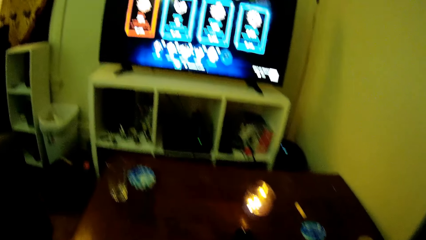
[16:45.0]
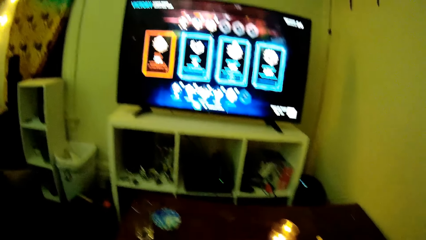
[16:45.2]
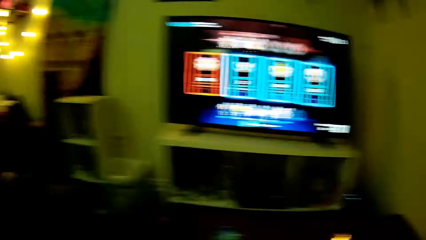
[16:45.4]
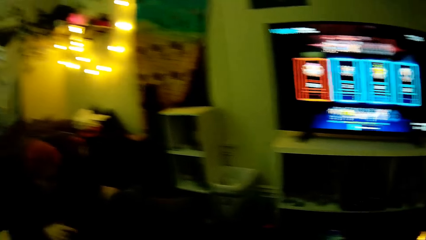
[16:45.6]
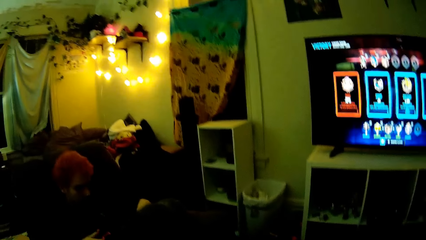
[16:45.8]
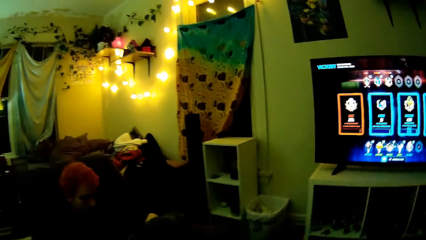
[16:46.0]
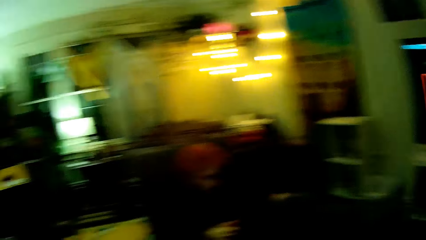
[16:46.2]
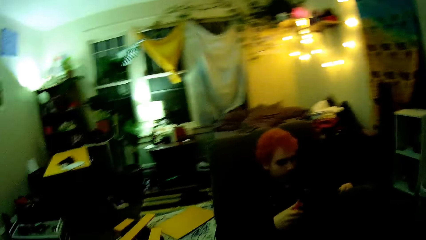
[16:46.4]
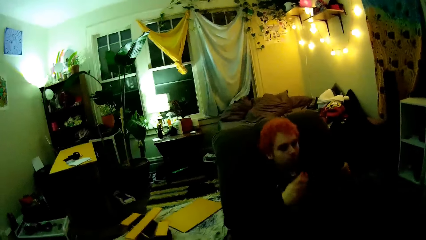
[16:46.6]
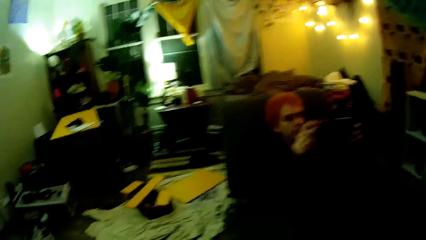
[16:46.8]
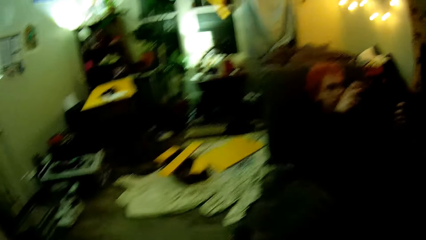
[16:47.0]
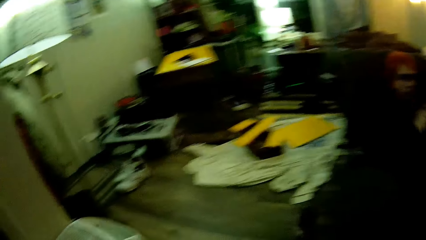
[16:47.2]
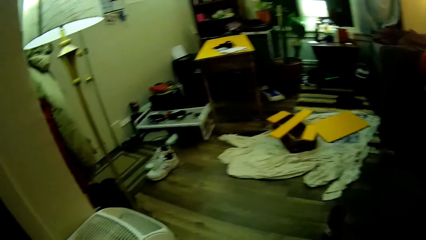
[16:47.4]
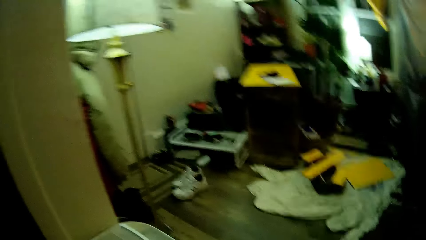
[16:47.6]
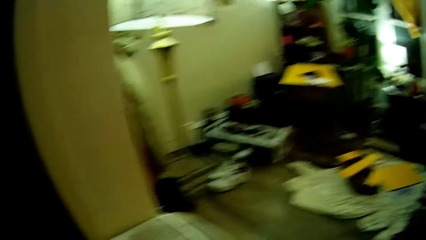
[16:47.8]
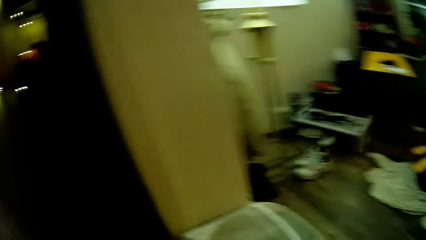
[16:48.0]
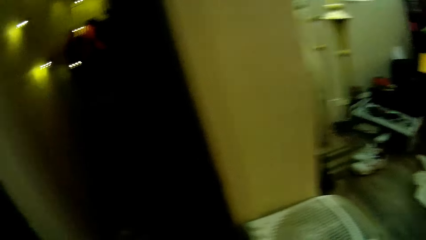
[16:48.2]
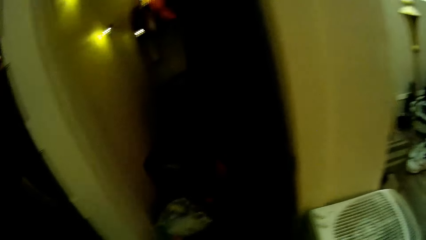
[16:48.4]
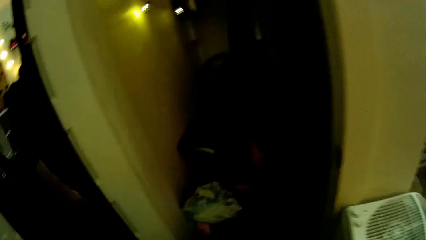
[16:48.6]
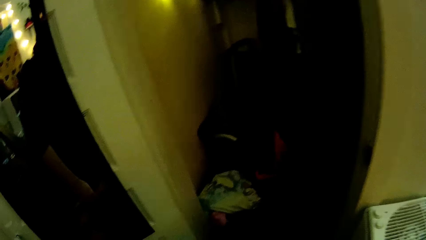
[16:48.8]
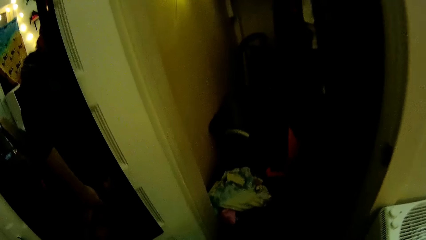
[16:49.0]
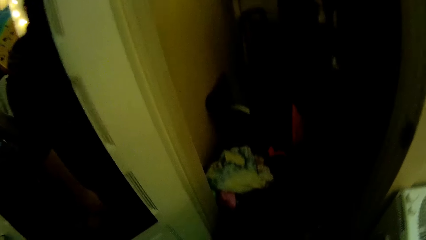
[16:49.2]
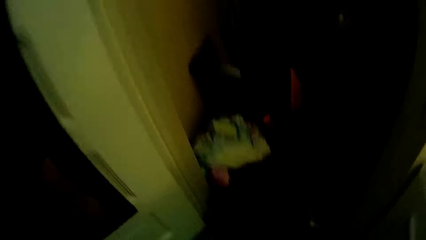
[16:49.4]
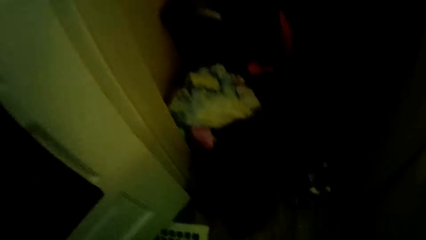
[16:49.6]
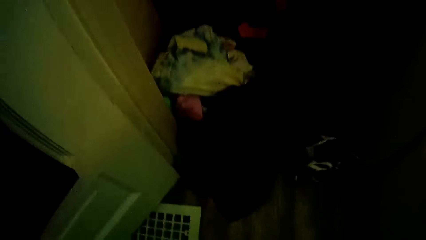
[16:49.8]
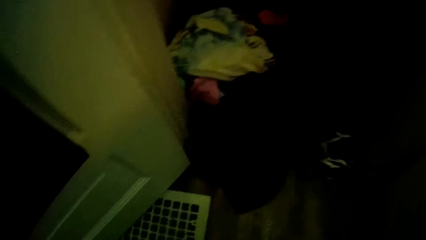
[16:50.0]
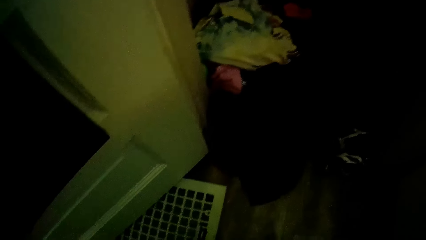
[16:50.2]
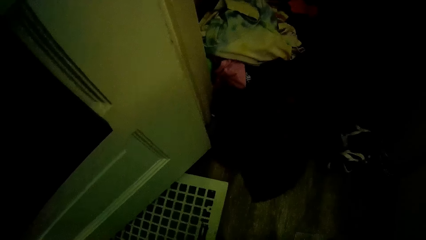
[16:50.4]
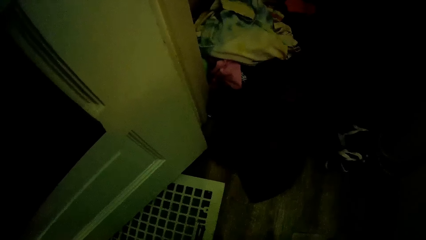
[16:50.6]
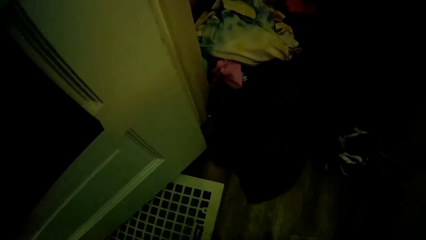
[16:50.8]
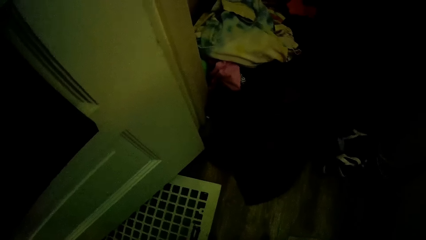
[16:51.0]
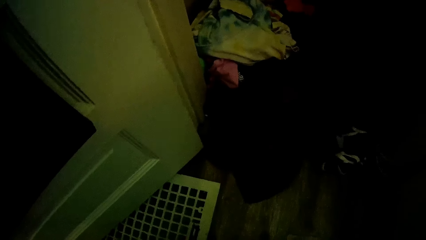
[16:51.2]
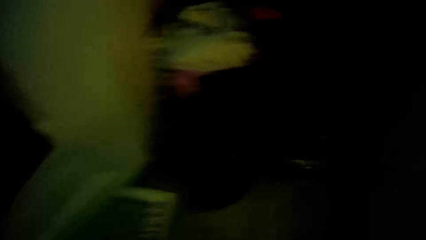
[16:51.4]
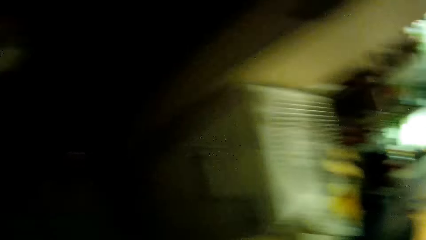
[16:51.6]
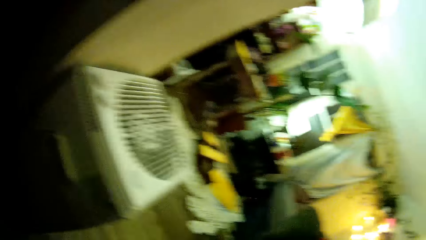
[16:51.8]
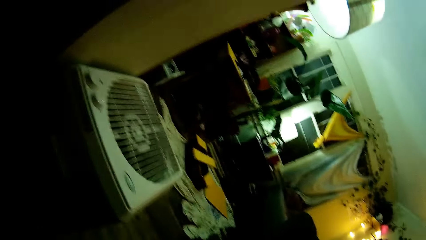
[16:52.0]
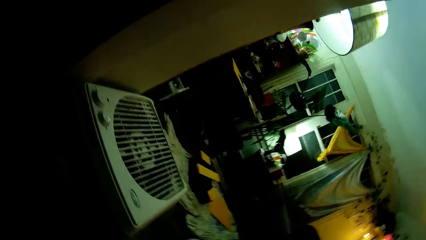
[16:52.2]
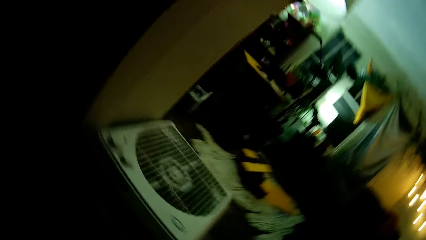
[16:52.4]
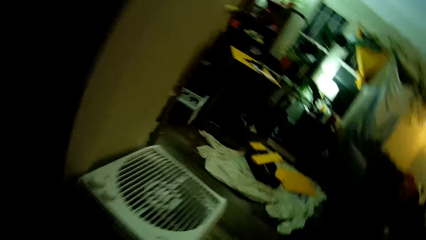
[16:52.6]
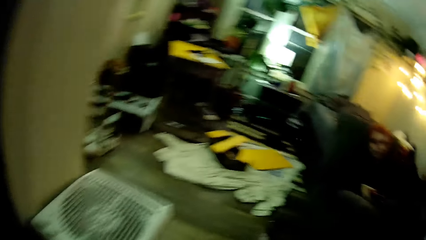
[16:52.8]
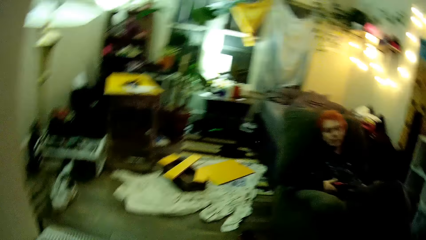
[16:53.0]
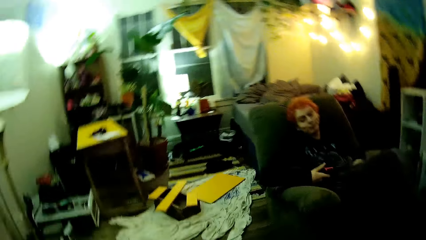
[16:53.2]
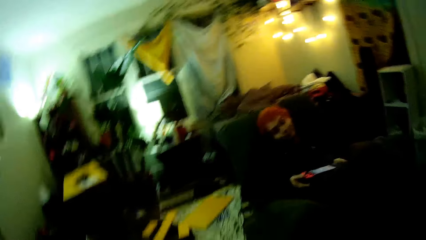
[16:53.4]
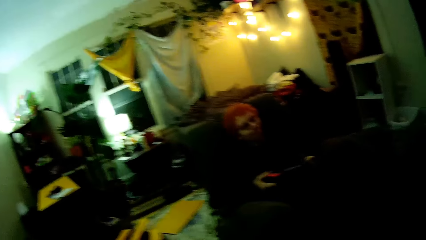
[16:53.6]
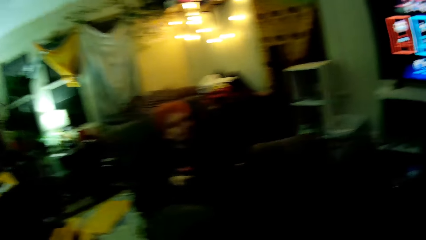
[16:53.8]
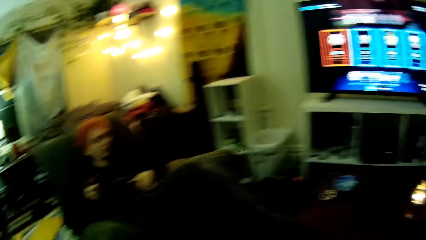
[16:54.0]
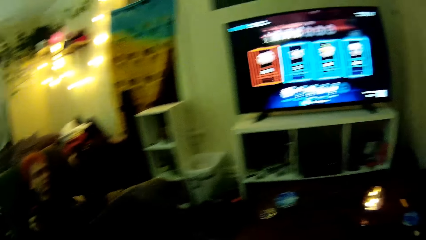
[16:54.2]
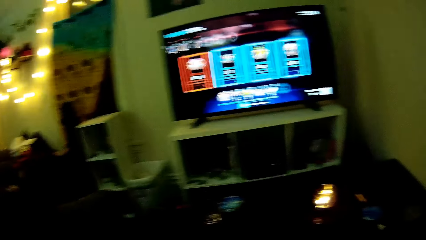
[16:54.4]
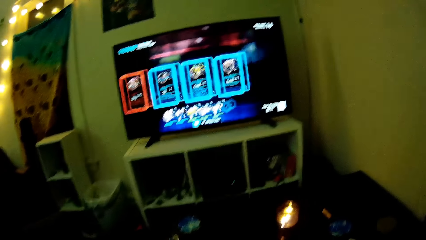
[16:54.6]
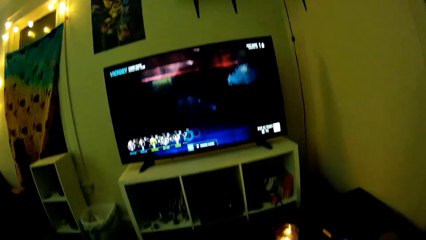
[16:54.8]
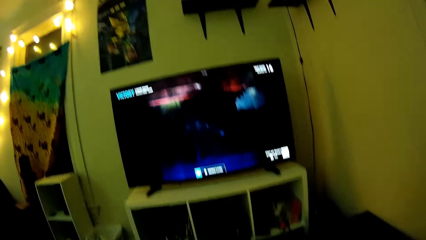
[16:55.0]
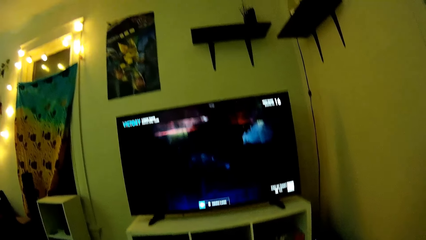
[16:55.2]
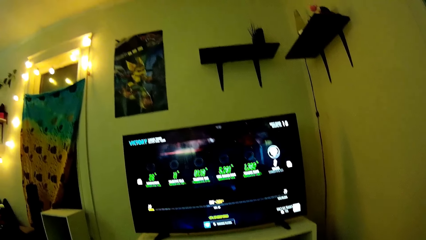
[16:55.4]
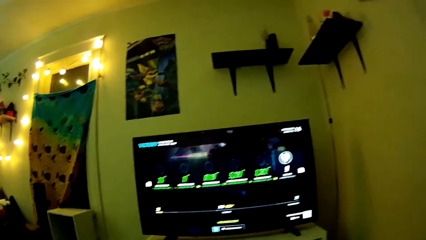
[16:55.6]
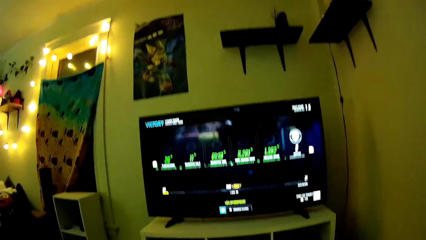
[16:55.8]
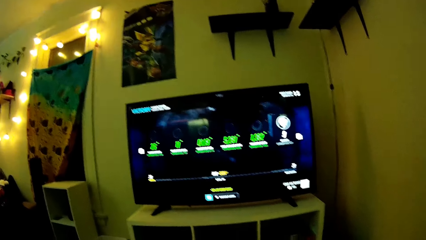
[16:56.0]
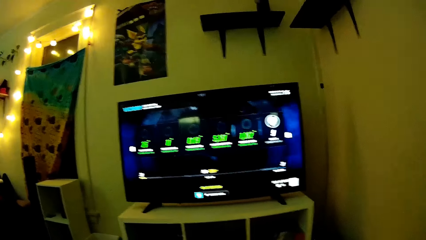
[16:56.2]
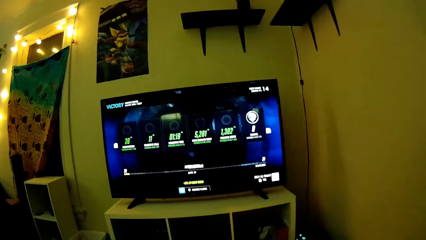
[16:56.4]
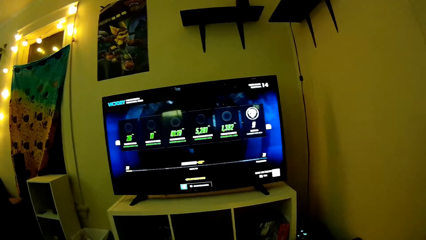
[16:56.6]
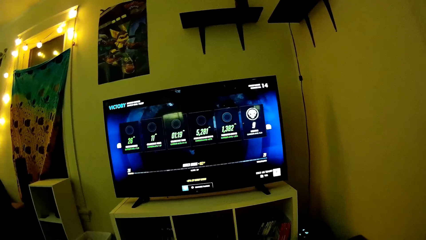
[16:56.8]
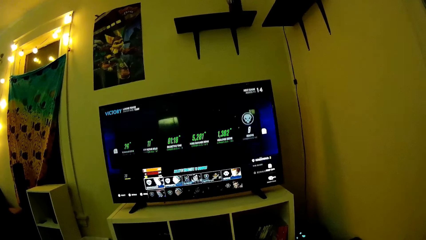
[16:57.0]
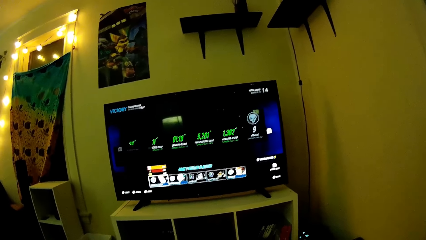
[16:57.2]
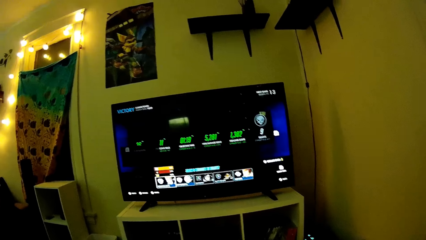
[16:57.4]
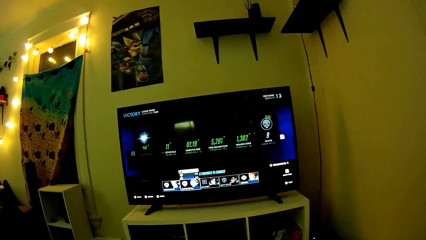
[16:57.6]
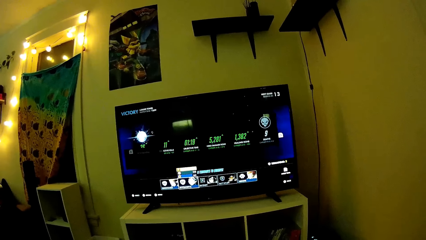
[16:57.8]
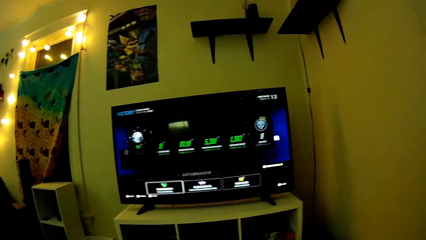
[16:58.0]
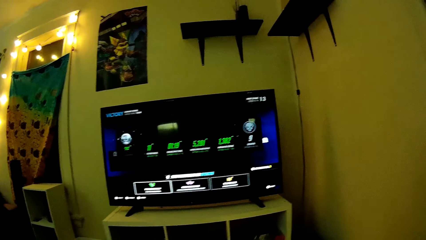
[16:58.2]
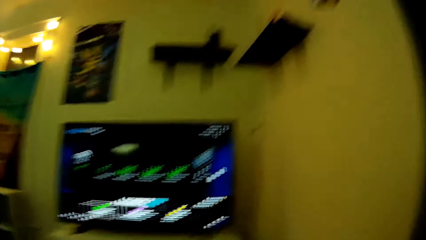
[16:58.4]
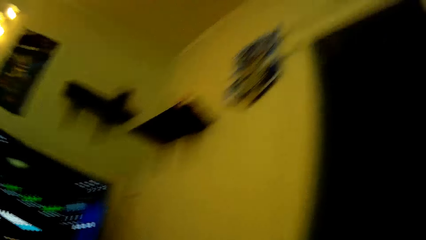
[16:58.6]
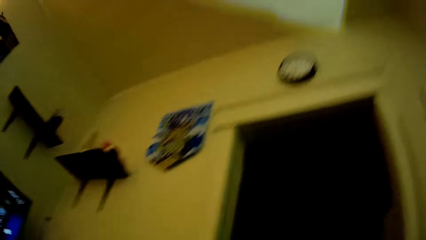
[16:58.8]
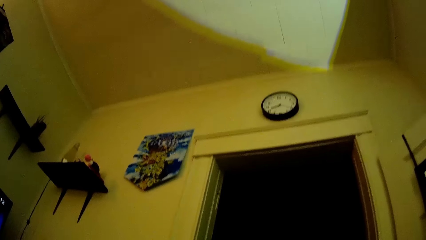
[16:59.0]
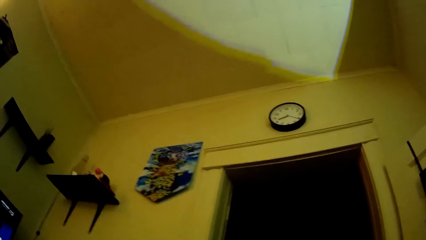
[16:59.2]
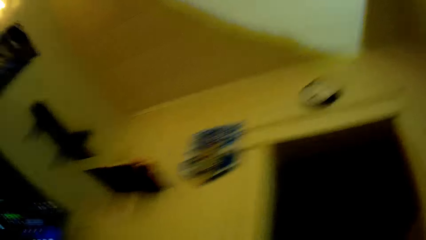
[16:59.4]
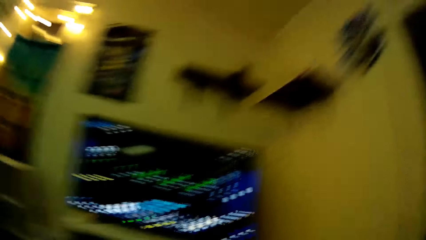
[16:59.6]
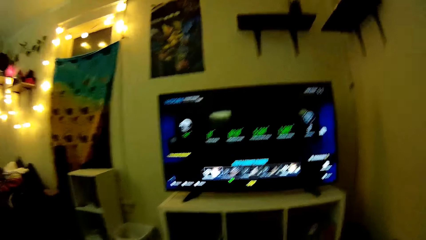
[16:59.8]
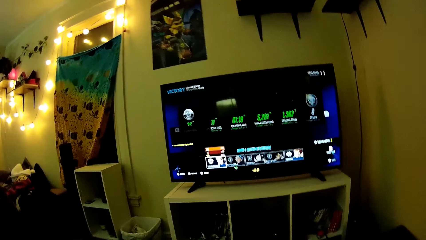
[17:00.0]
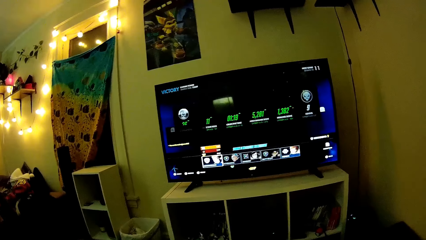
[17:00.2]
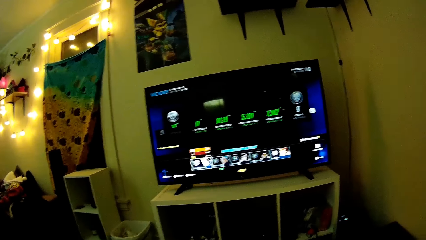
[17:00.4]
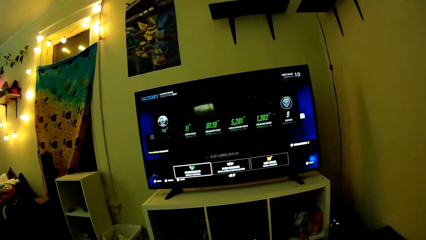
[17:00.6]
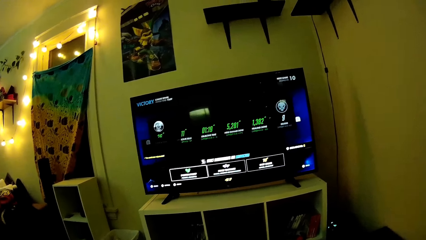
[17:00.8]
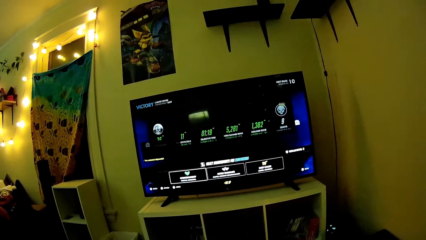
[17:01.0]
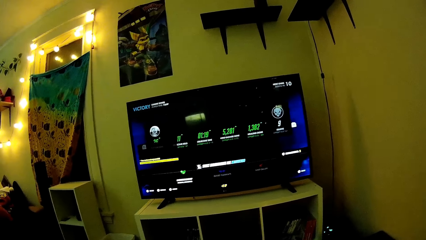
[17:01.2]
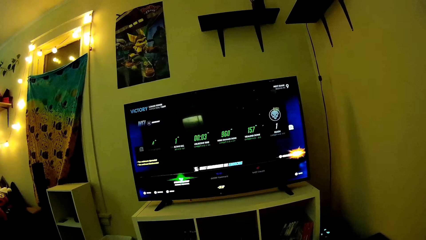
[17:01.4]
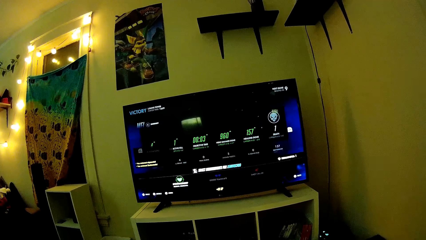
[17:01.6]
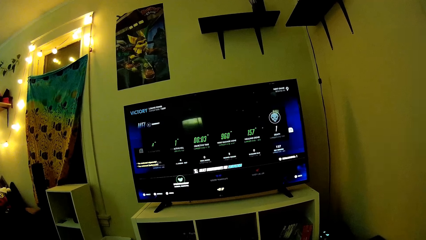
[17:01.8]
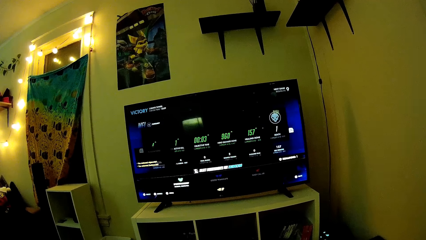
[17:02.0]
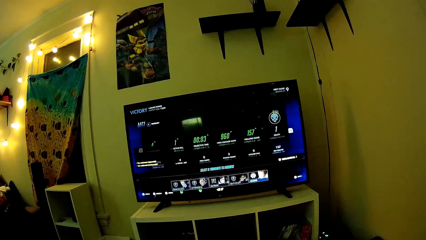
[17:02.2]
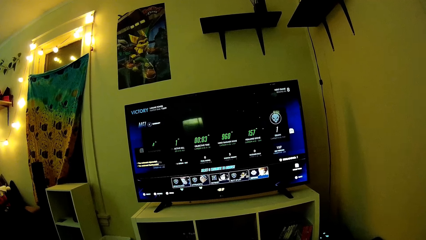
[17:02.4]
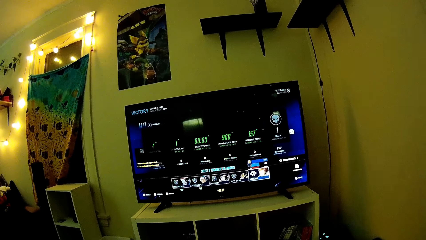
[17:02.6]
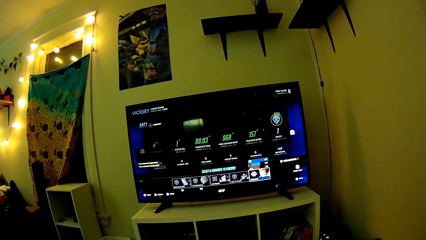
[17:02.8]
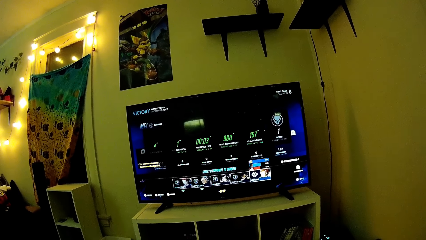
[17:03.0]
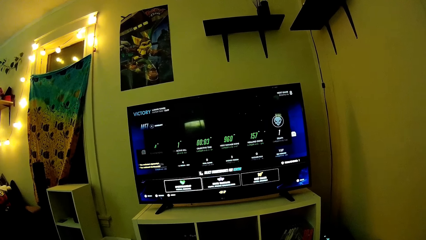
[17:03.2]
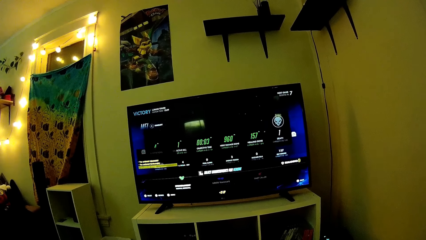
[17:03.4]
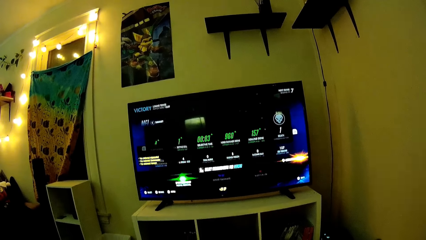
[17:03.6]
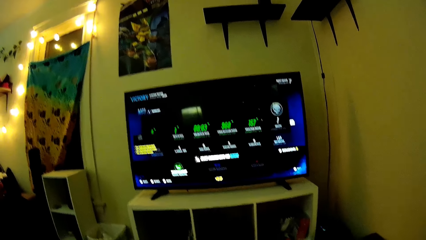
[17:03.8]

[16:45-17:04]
The camera wearer stands from the couch. They look around the house, walk around the house, and look at the clothes drawer. A man converses with the camera wearer. The camera wearer dialogues with the man. They sit on the couch. They look around the house. They look at the wall clock. They play PlayStation TV.
